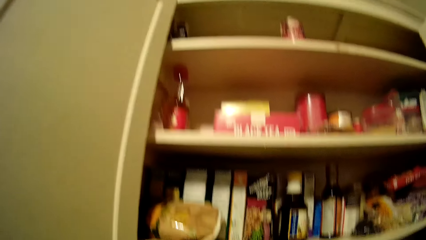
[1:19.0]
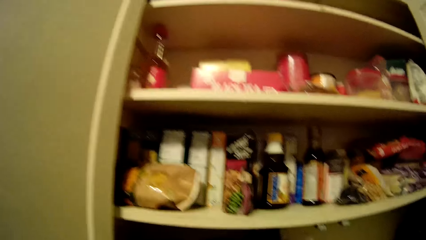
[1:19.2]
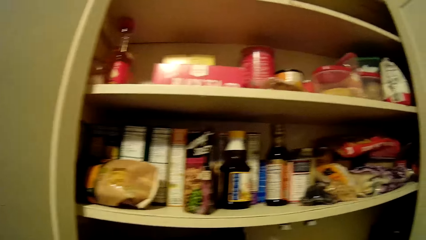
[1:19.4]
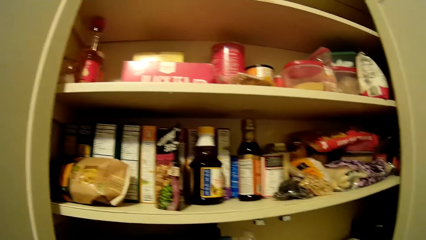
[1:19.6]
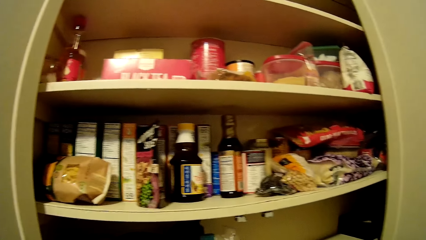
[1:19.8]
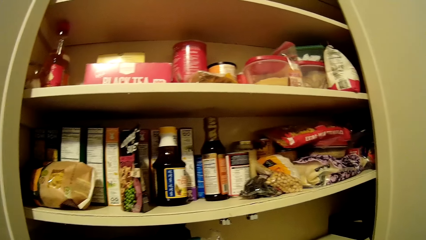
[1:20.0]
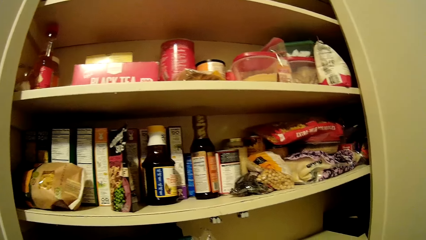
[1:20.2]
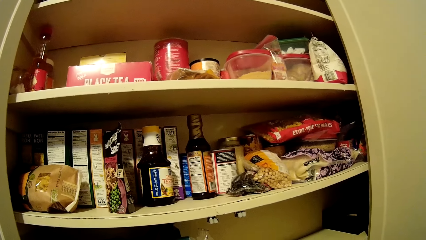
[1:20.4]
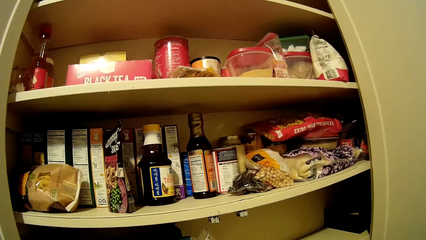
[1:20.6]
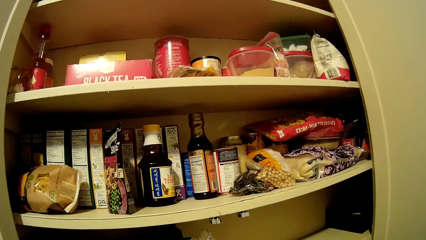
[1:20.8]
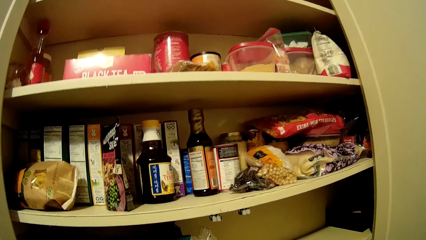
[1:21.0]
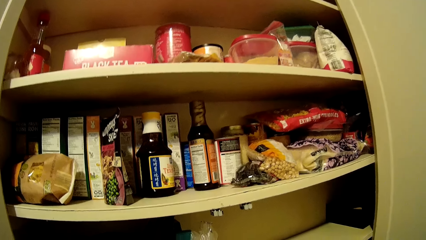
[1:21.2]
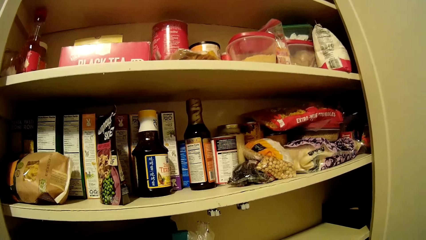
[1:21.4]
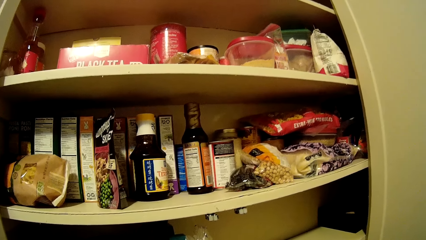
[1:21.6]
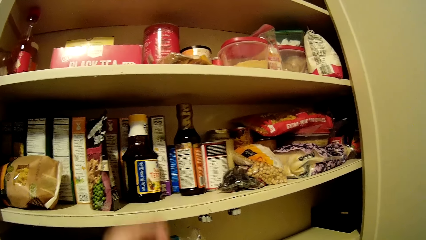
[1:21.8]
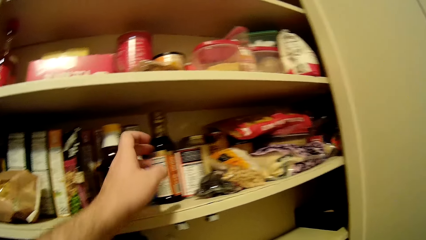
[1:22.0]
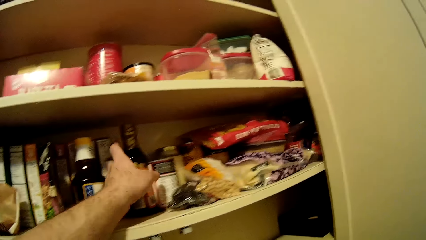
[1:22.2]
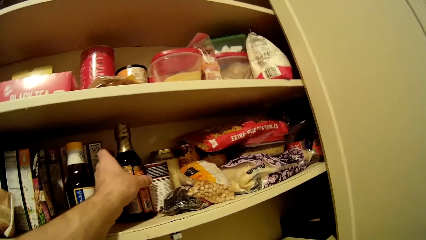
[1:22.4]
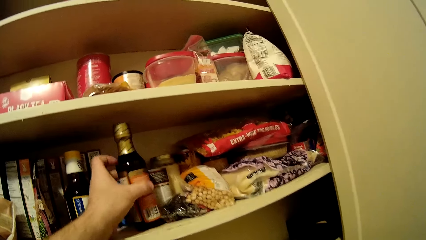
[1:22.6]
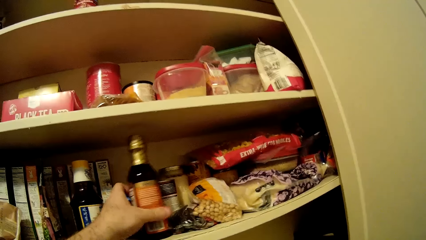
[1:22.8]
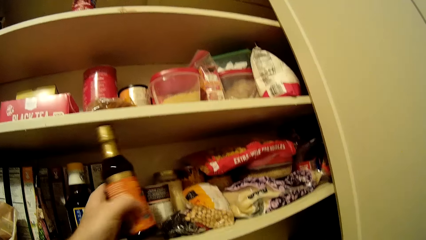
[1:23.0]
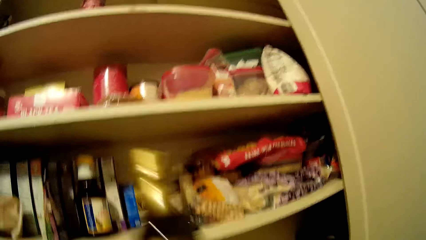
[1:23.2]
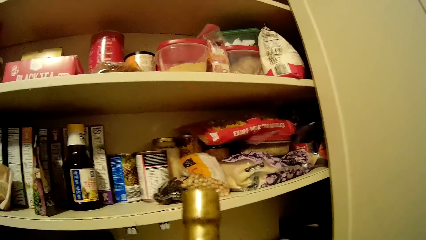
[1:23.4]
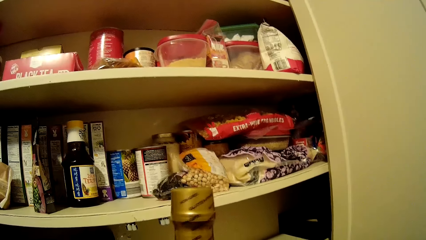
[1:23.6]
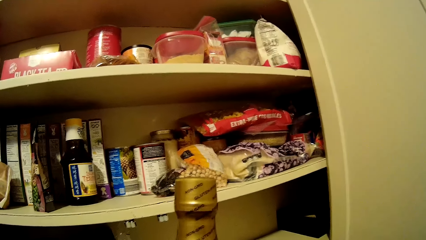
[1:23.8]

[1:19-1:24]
The camera wearer picks up a bottle from the kitchen cabinet with his left hand. He interacts with a man. He stares at something.
